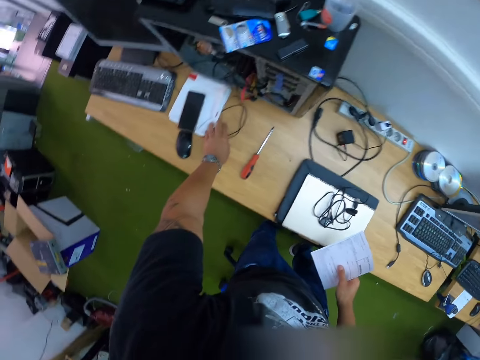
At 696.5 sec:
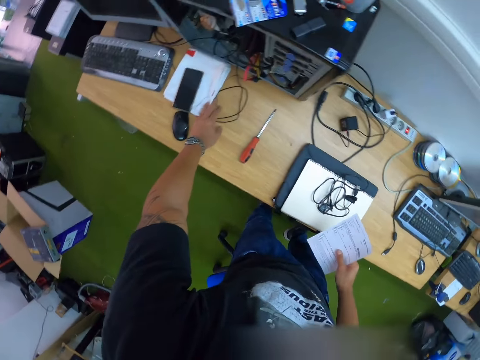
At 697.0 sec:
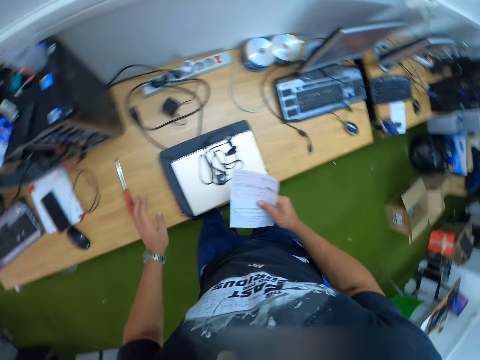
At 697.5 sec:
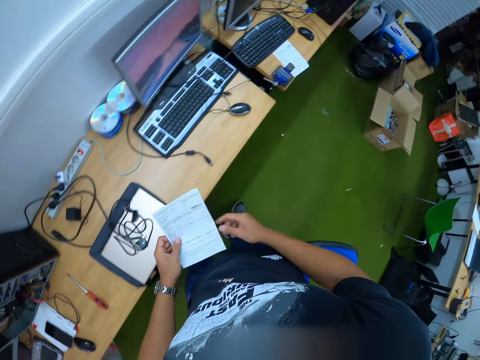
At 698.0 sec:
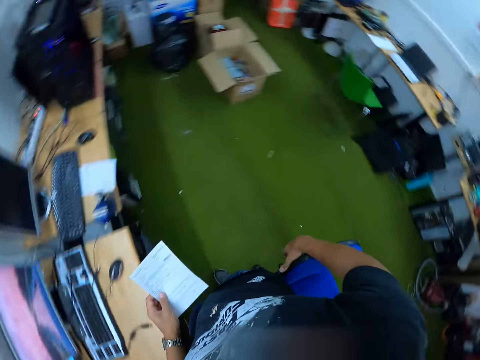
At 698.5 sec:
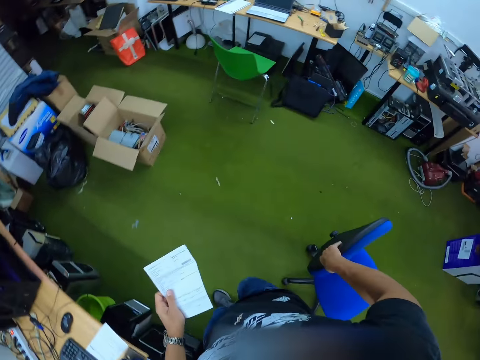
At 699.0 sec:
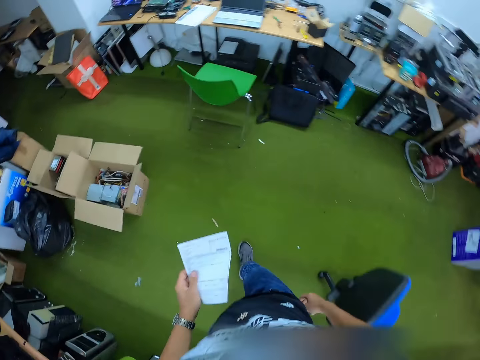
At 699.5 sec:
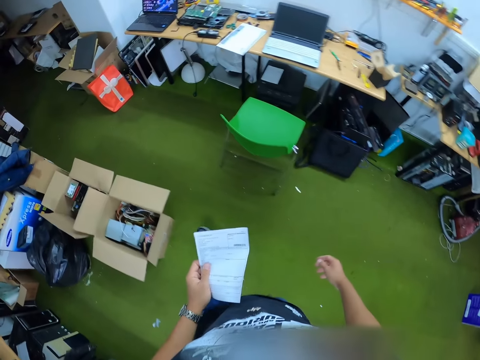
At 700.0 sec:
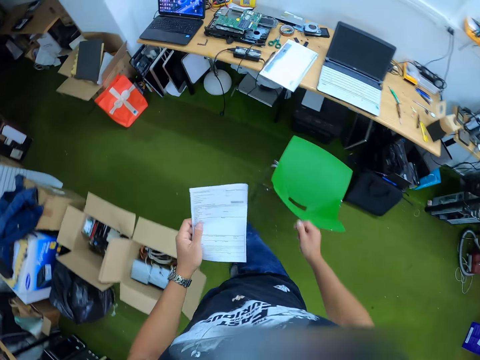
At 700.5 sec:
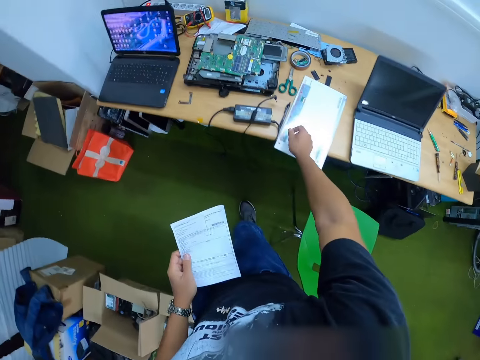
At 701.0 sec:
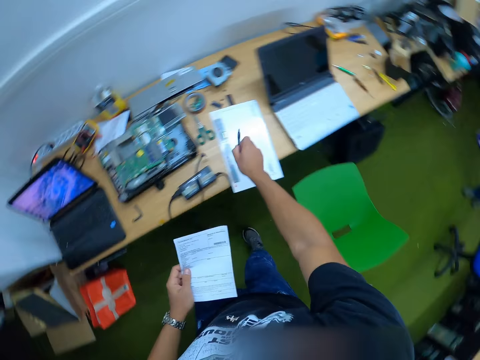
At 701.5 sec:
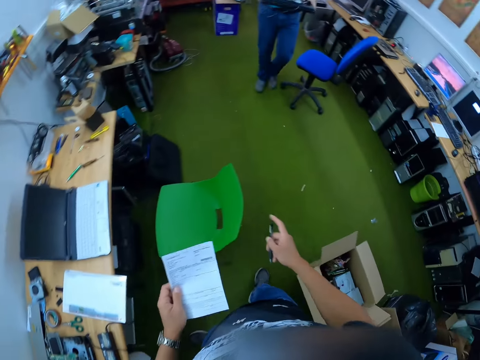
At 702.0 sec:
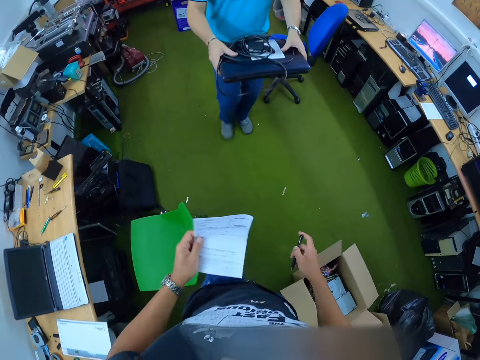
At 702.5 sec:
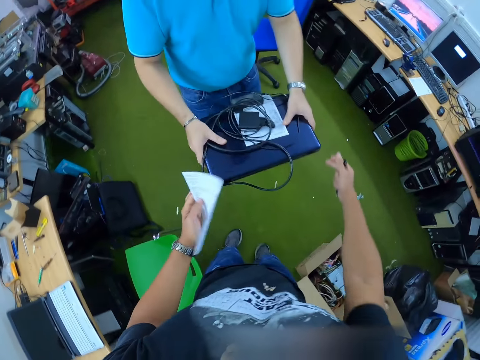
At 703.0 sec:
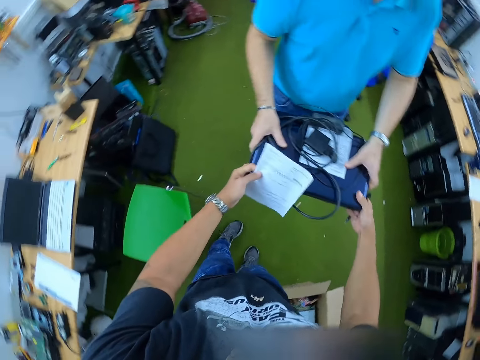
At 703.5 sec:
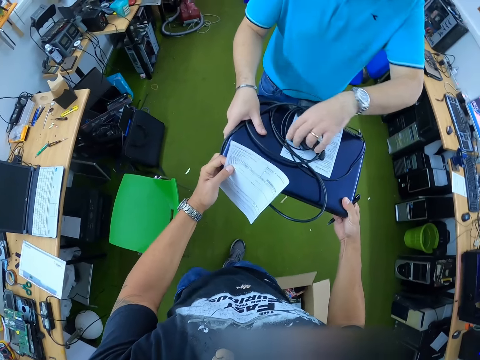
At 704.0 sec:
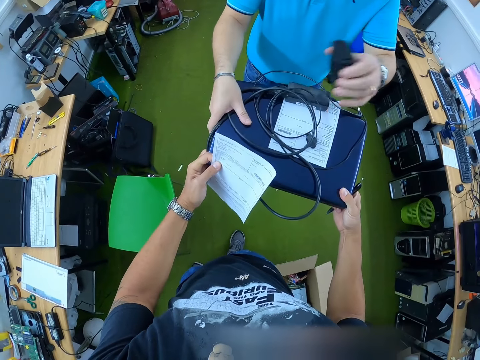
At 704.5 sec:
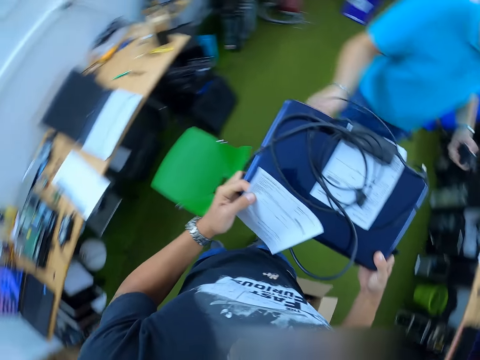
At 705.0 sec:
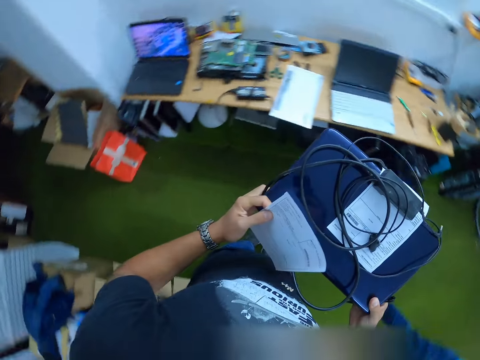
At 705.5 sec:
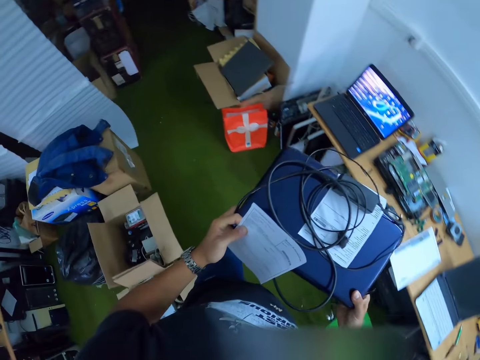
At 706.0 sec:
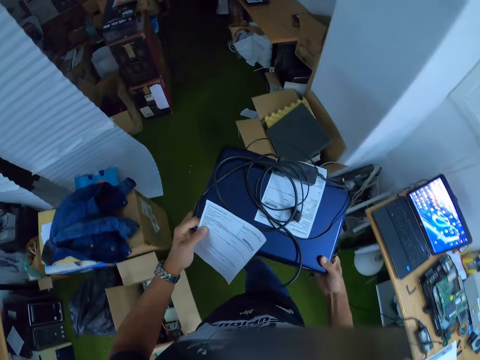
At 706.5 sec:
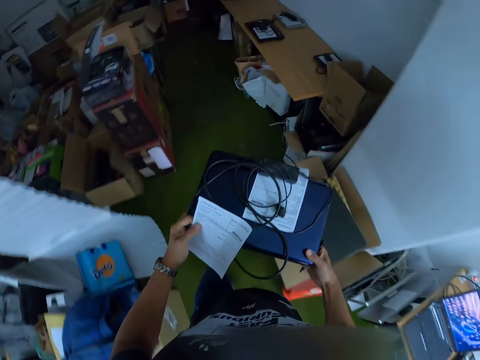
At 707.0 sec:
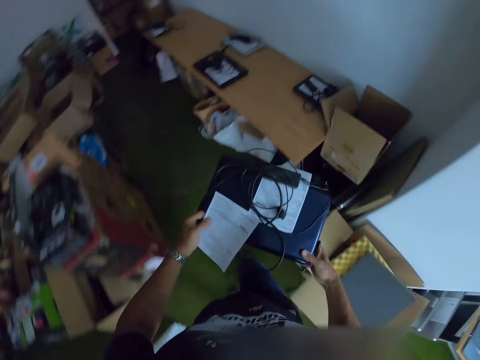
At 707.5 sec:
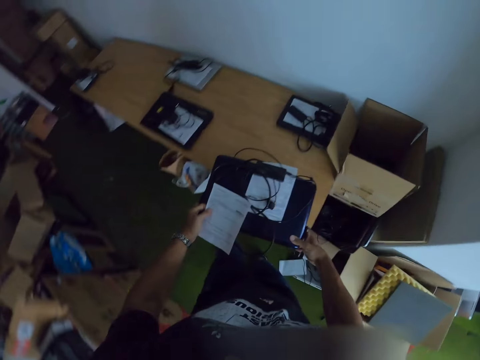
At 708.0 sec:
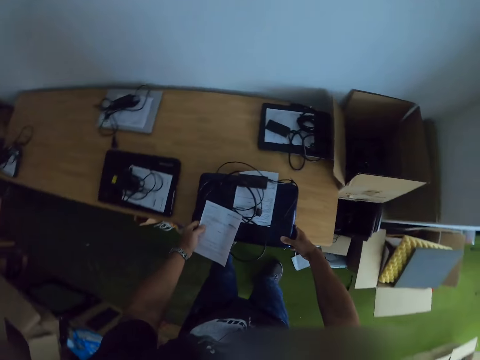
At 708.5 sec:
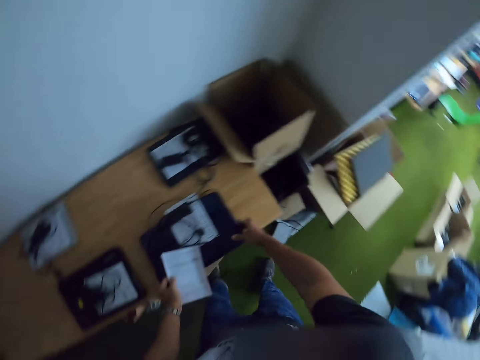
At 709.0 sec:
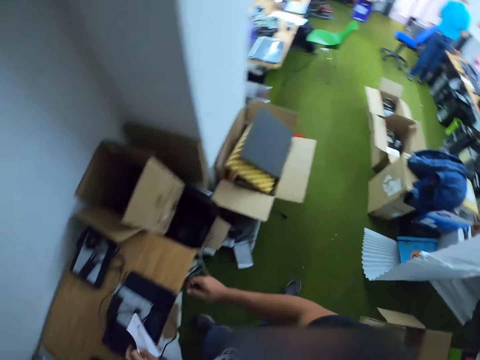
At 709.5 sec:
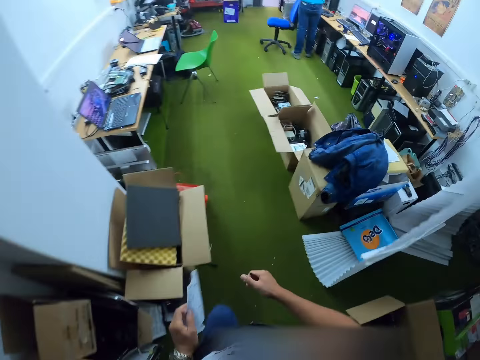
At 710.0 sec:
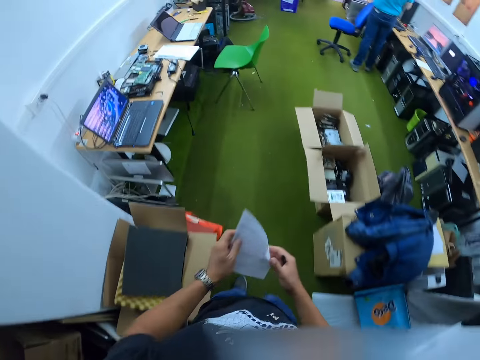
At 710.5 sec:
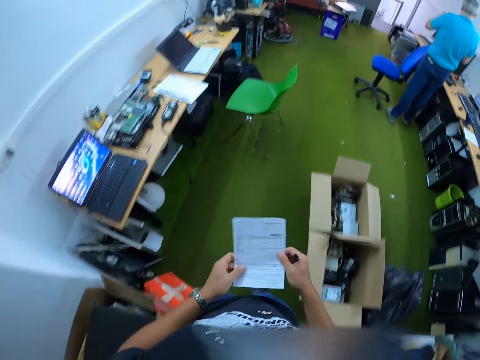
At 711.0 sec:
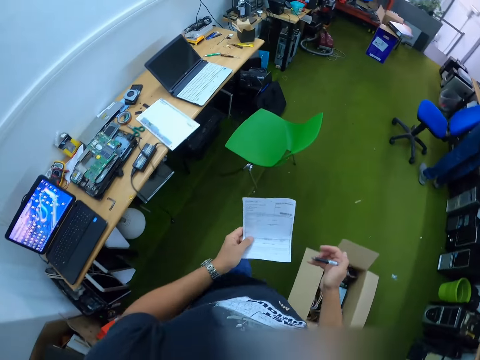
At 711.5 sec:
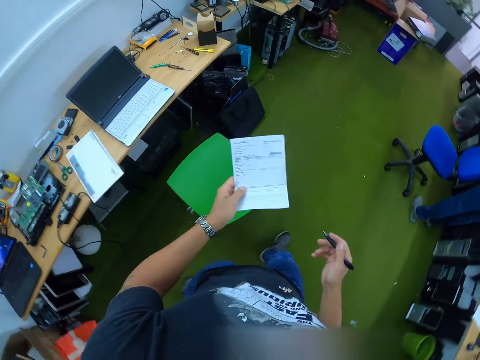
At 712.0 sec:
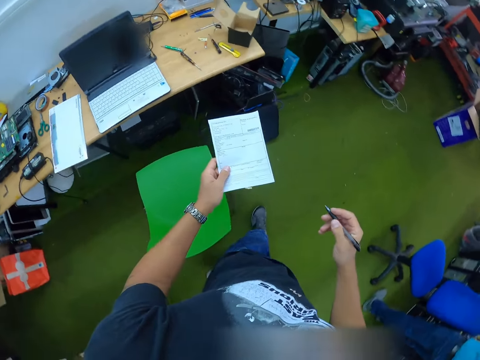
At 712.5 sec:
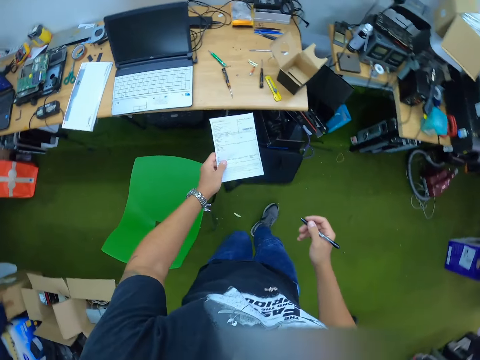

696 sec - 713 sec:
The camera wearer checks a cable on the table with his right hand. He passes the paper from his right hand to his left hand, shifts the blue chair with his right hand, moves around the workshop, and picks up a pen on the table with his right hand. A man walks in the workshop. The camera wearer collects a laptop from the man with both hands. The man carries the laptop with both hands. The man picks up a camera or cable from the laptop with his left hand. The camera wearer carries the laptop with both hands. He moves around the workshop. He drops the laptop on a table with both hands. He moves around the workshop. He holds the sheet of paper in hand.

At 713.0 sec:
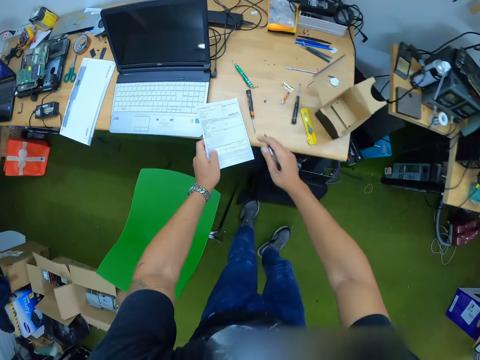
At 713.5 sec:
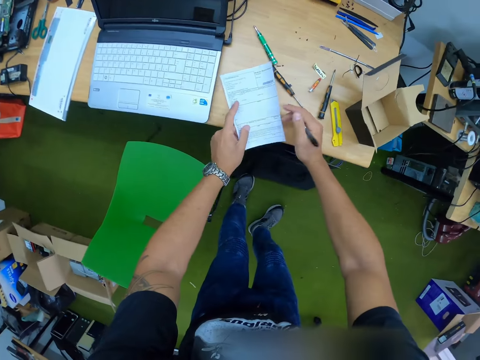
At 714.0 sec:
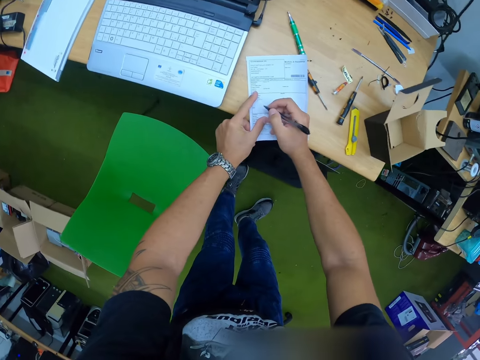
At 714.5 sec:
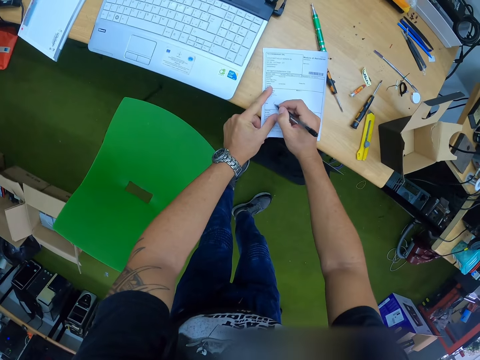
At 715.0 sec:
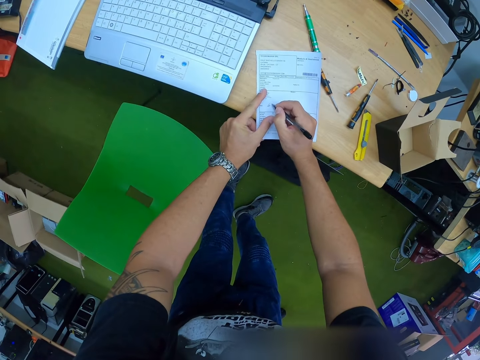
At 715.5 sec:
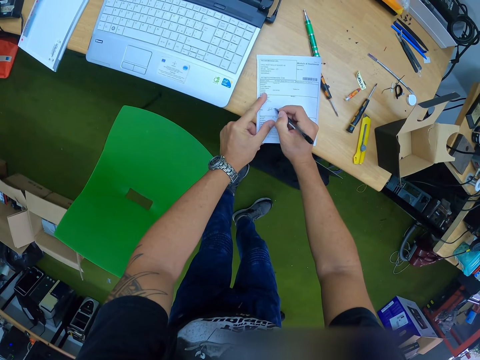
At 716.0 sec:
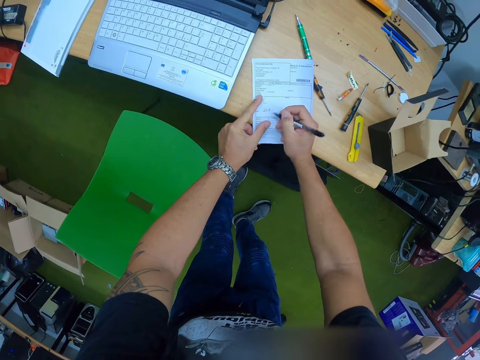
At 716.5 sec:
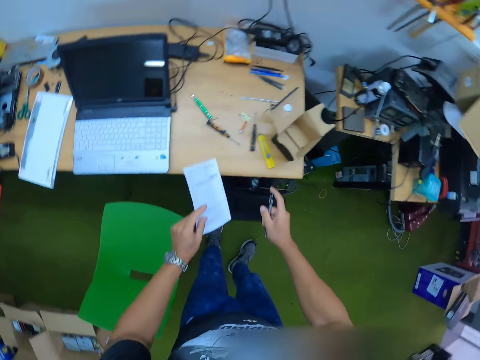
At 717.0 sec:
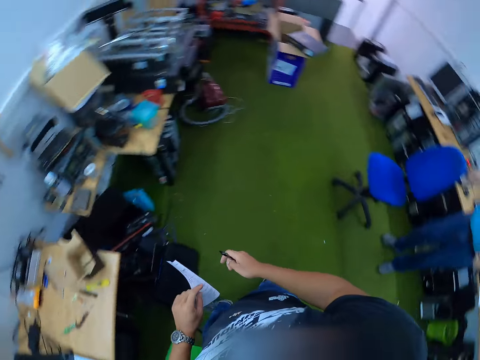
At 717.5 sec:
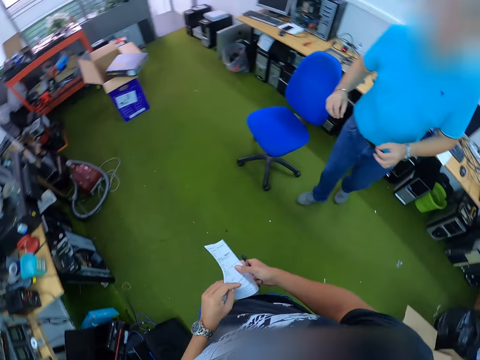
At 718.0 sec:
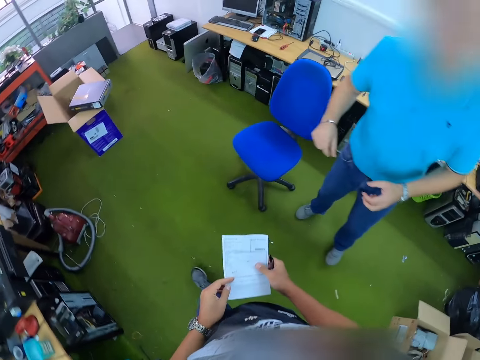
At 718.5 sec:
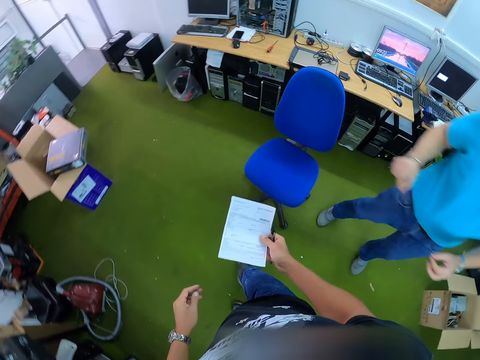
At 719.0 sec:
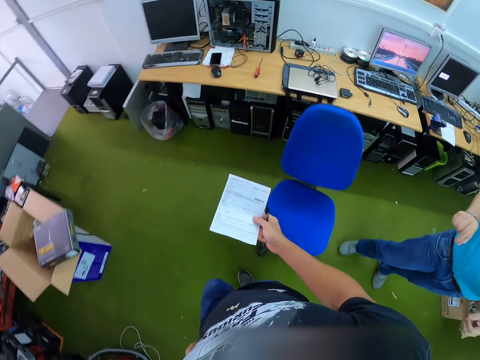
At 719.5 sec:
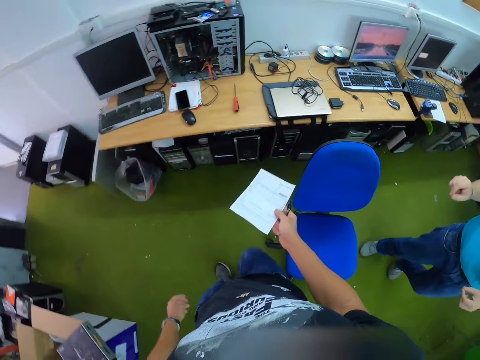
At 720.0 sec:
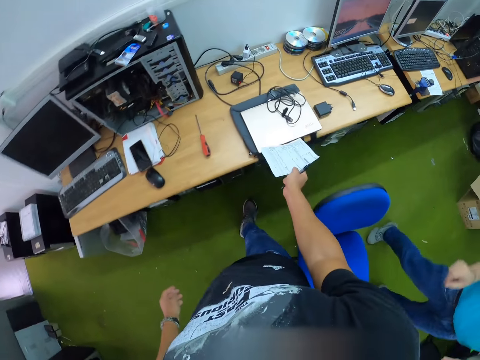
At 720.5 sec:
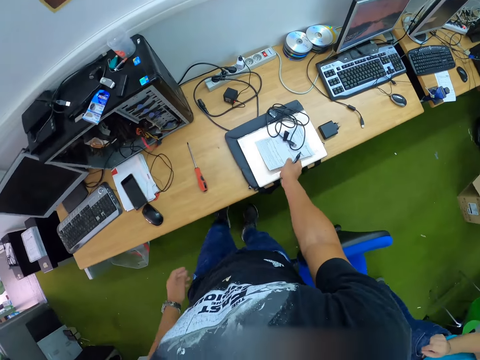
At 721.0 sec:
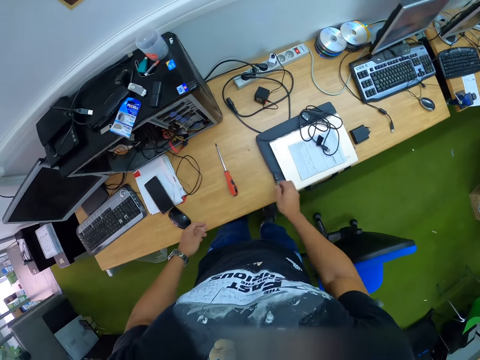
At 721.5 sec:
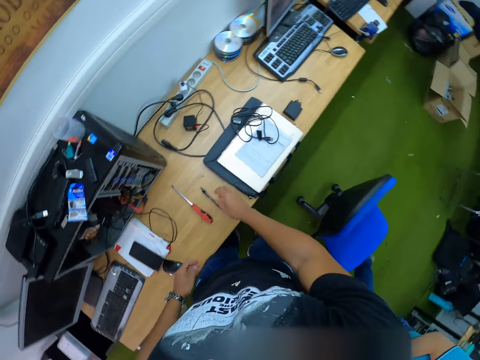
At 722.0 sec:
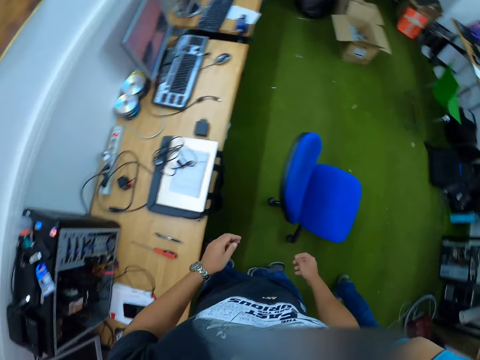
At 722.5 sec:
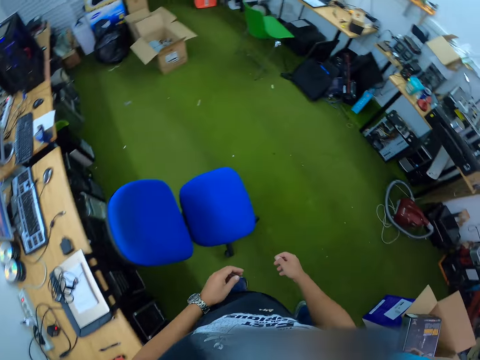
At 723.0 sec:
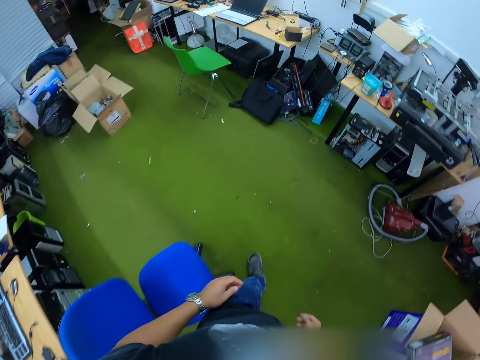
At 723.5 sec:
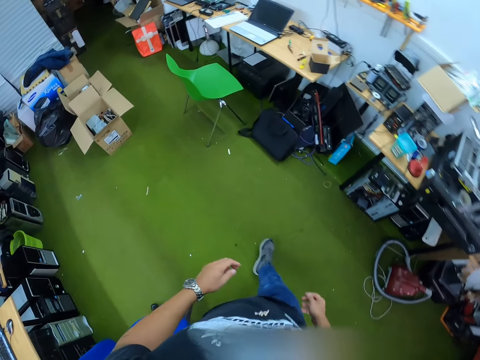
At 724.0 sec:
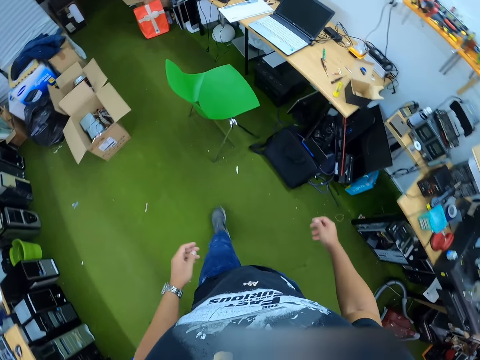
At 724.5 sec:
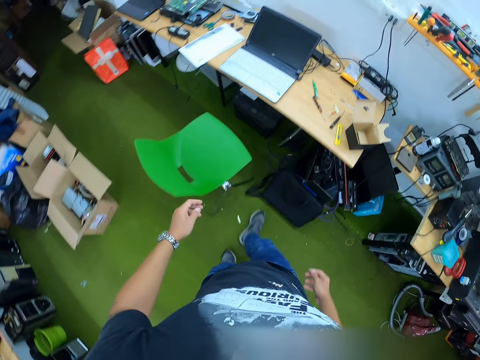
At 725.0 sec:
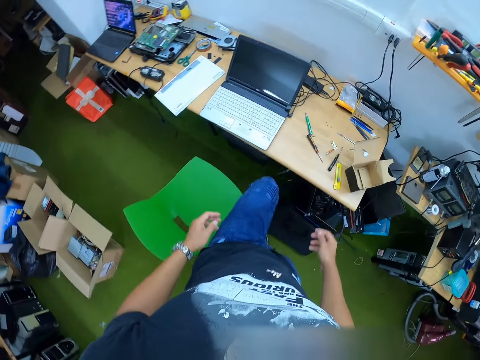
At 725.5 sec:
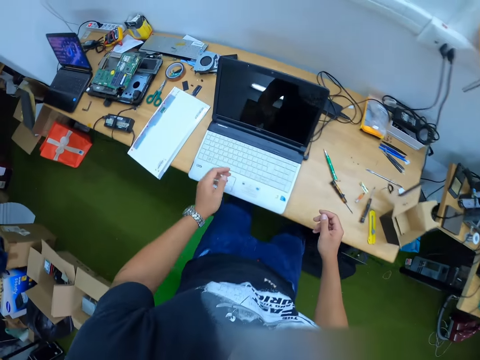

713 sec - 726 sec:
The camera wearer writes on the paper with the pen in his right hand. He places the sheet of paper on the table. He moves from the table. A man stands in the workshop. The man walks towards the camera wearer. The camera wearer drops the paper on the table with his right hand. He drops the pen on the table with his right hand. The man walks around the workshop. The camera wearer moves around the workshop.
